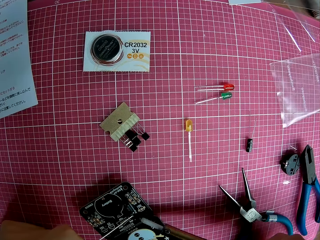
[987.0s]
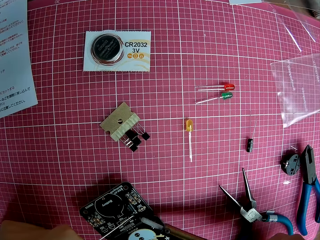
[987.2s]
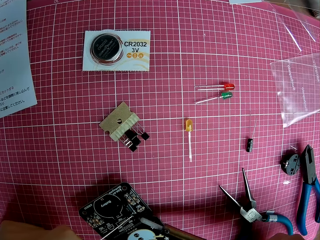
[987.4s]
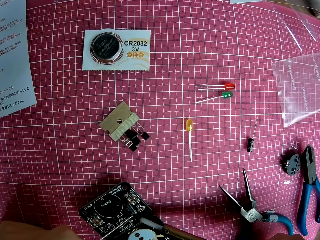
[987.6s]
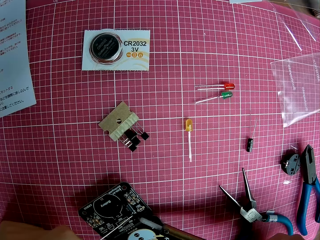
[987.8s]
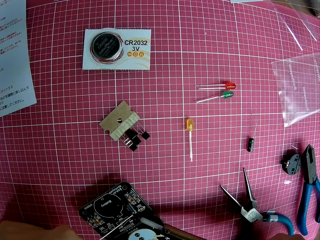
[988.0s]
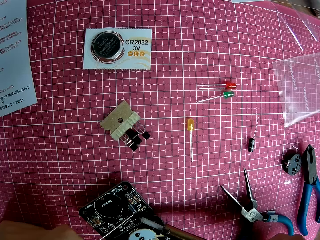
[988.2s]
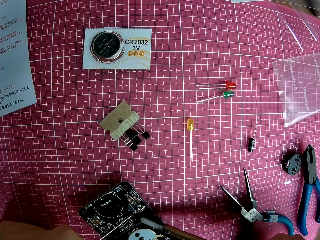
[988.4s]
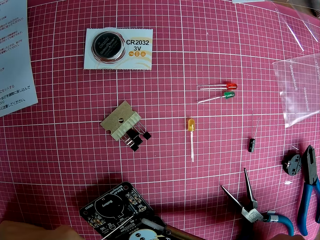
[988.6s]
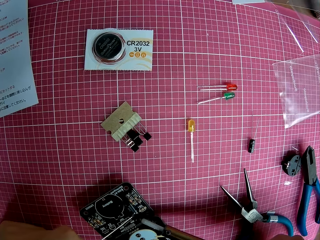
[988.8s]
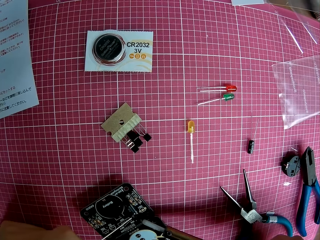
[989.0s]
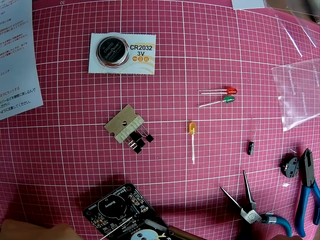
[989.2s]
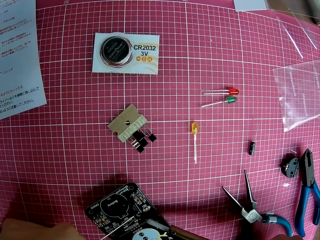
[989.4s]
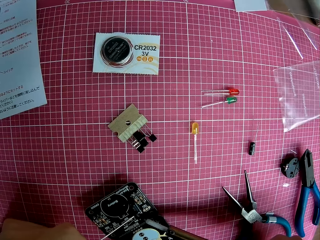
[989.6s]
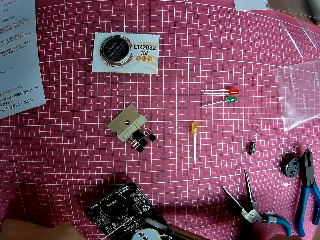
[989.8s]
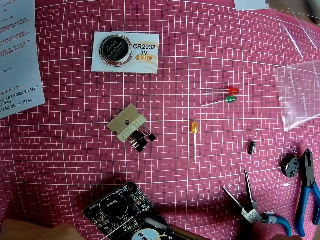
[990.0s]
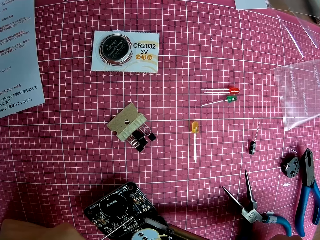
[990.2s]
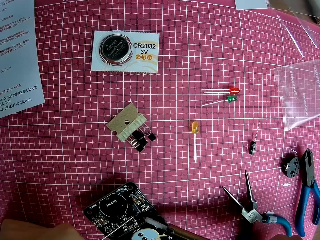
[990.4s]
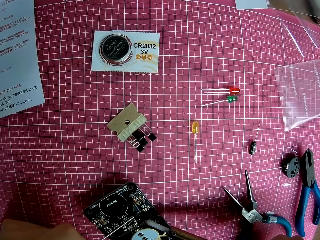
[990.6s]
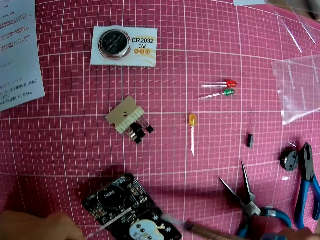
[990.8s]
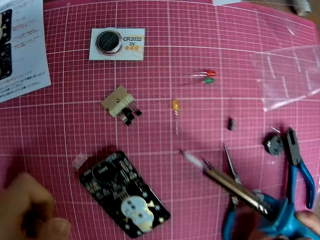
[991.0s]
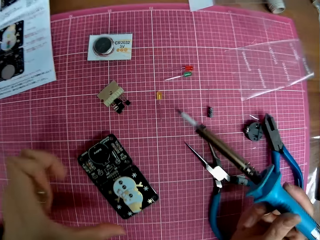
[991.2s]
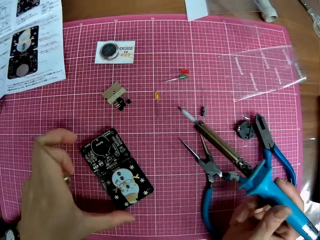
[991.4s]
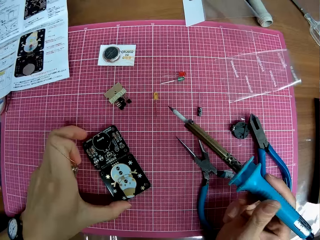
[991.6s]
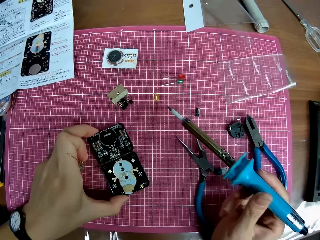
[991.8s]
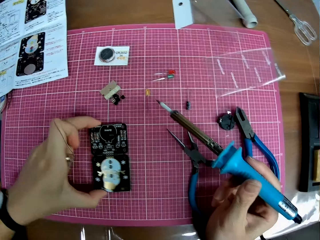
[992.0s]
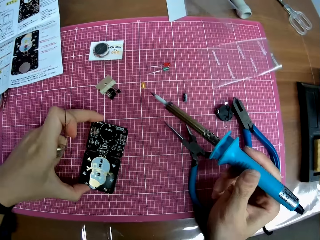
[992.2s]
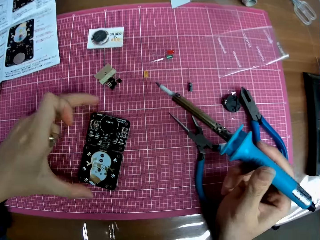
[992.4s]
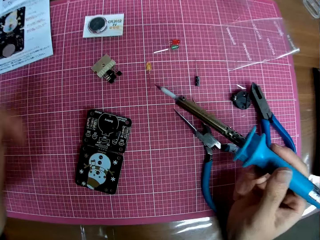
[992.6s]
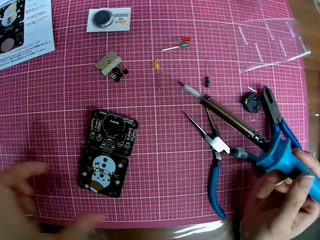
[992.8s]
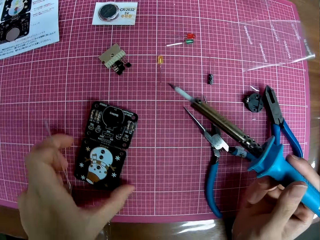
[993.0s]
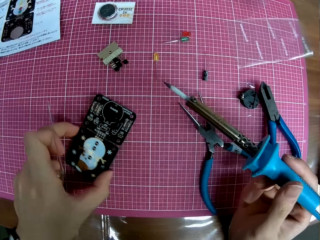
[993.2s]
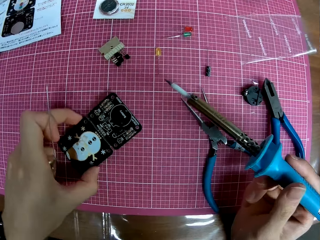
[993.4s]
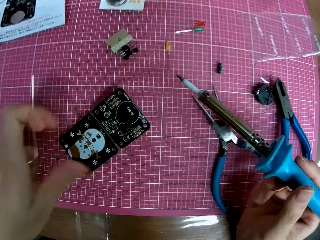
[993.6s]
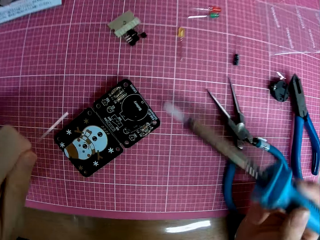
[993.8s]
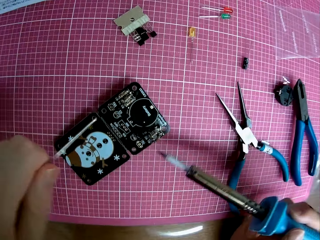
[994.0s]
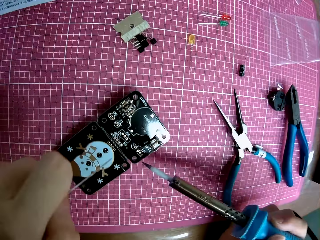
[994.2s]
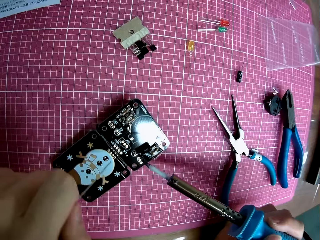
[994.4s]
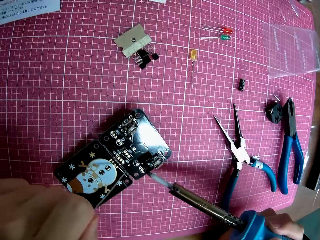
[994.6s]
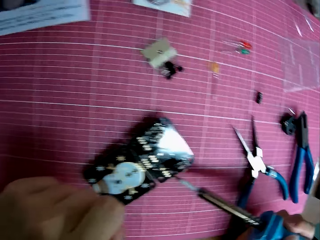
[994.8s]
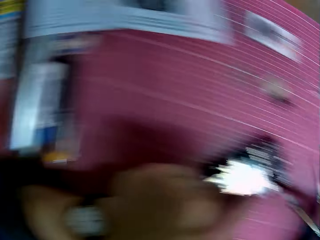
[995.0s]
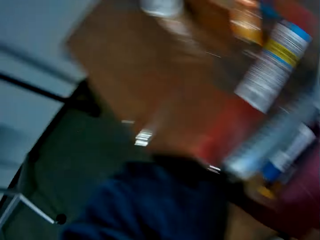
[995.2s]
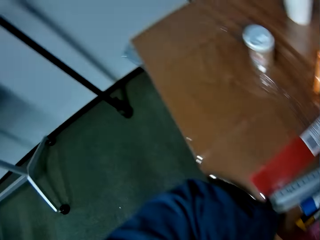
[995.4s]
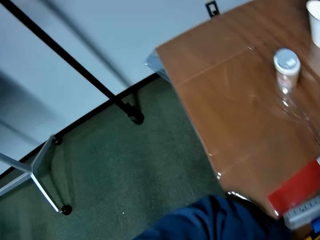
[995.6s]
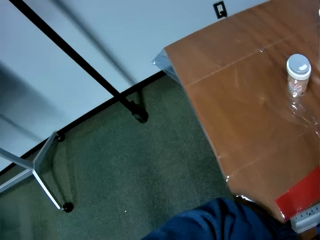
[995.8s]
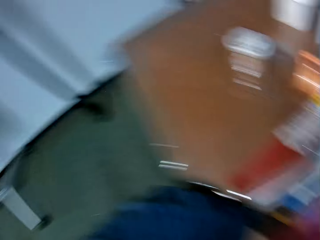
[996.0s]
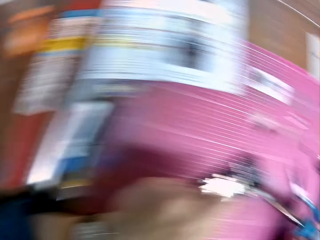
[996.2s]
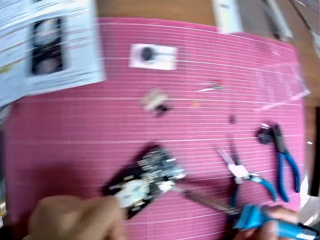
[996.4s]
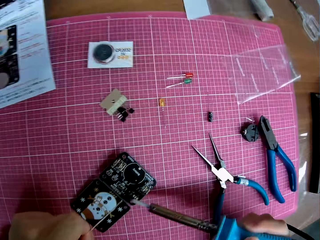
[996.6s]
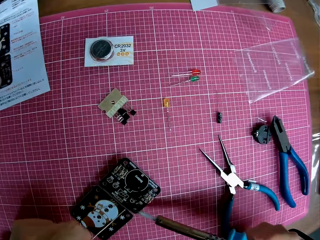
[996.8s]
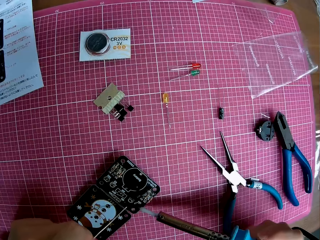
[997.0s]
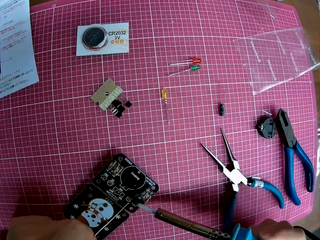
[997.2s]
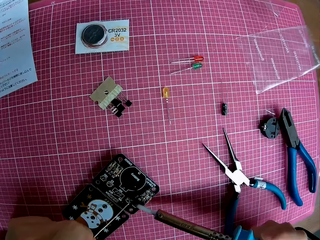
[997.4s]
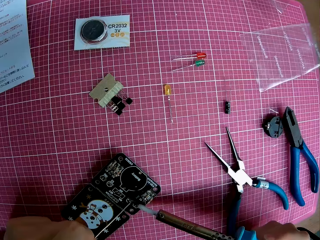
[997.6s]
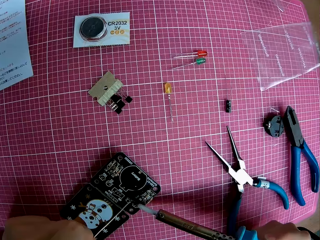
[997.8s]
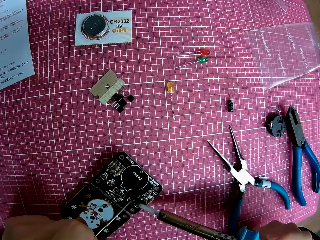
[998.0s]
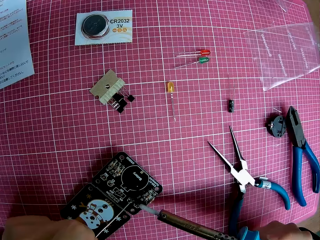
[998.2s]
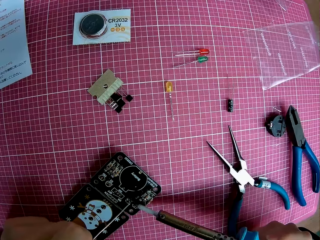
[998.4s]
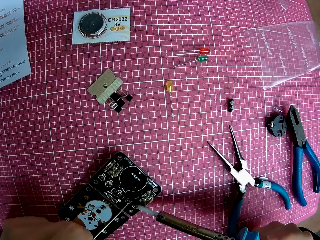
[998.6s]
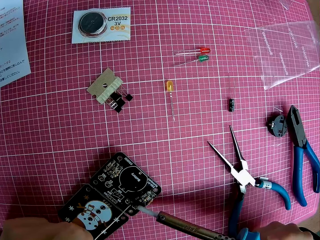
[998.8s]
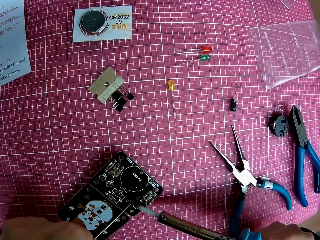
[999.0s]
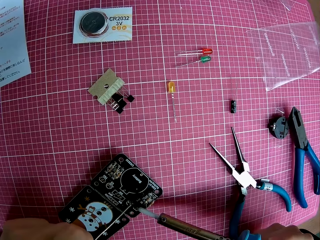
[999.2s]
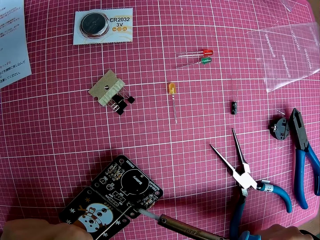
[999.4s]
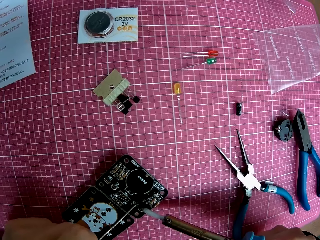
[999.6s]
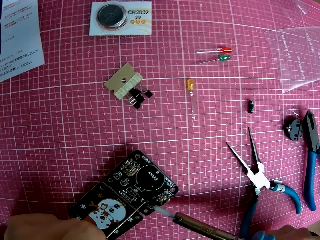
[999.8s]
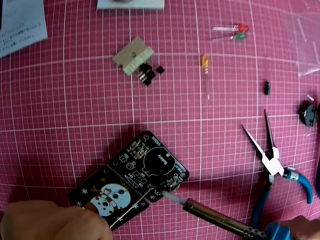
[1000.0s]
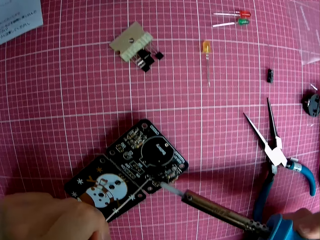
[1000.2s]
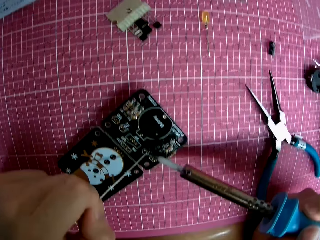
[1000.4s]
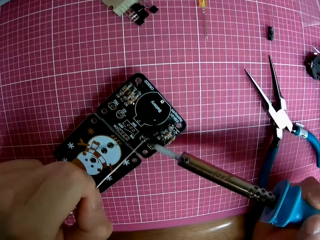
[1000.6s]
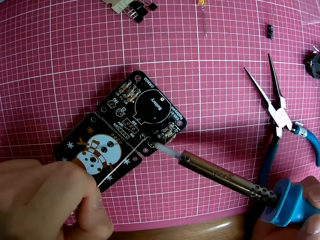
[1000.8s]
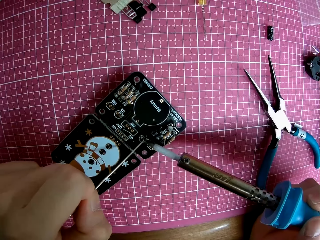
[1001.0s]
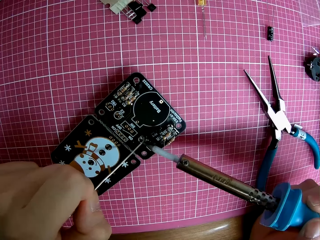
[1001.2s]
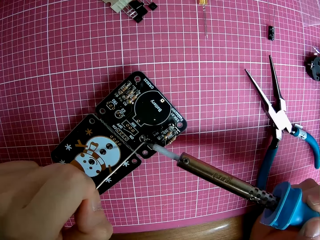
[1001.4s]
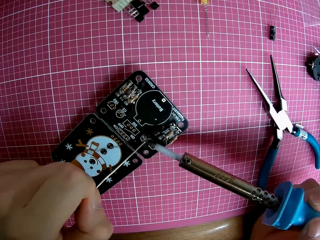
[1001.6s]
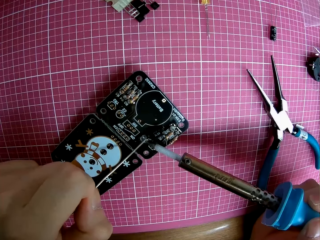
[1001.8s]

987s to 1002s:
The camera wearer adjusts the electronic hardware on the table. They repair the electronic hardware with the soldering iron and solder wire. They turn around a room. They repair the electronic hardware with the soldering iron and solder wire.

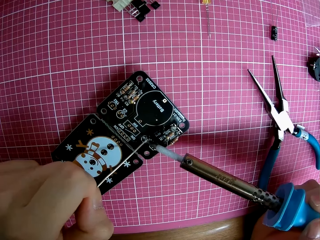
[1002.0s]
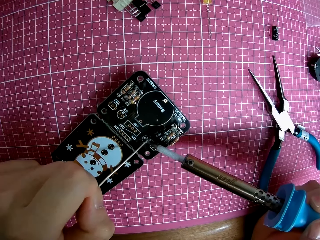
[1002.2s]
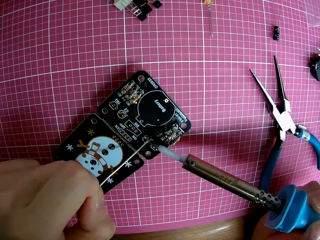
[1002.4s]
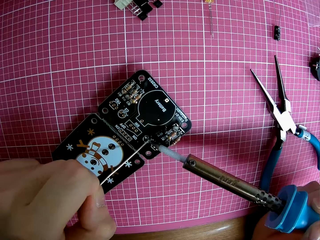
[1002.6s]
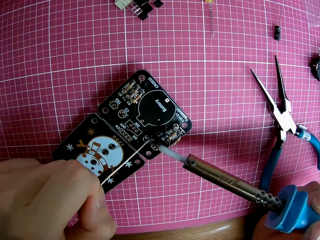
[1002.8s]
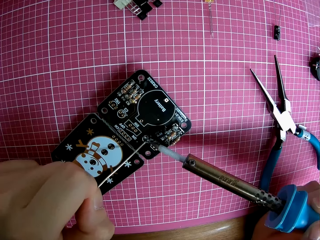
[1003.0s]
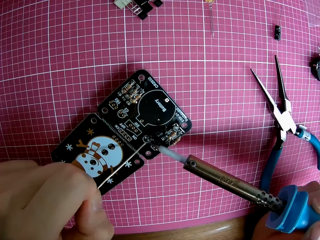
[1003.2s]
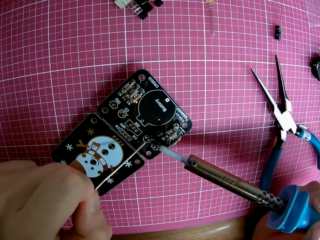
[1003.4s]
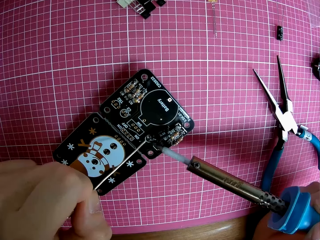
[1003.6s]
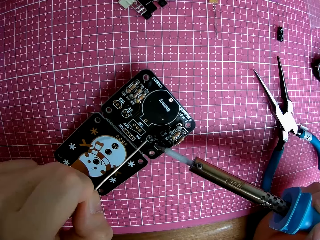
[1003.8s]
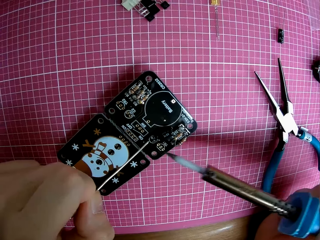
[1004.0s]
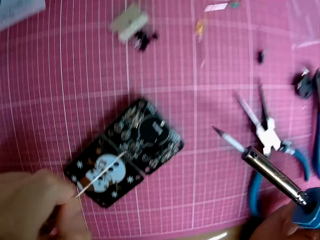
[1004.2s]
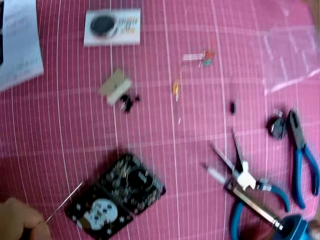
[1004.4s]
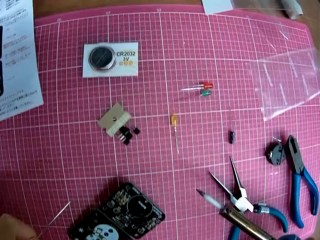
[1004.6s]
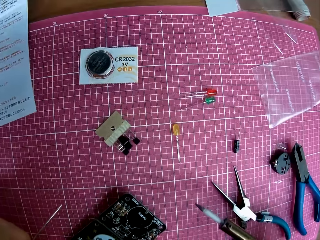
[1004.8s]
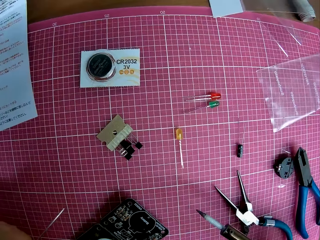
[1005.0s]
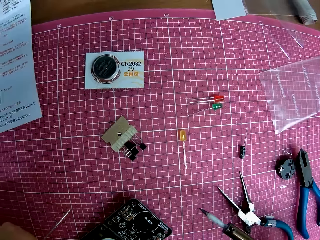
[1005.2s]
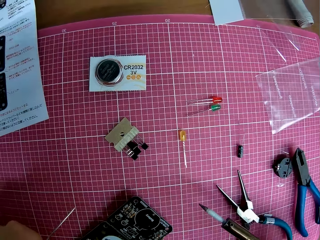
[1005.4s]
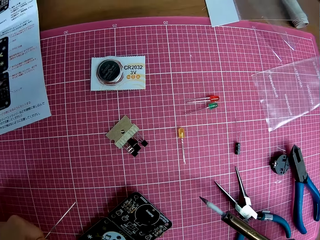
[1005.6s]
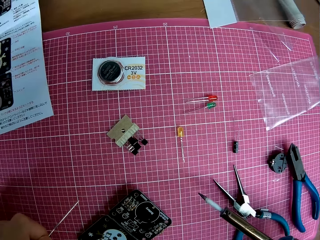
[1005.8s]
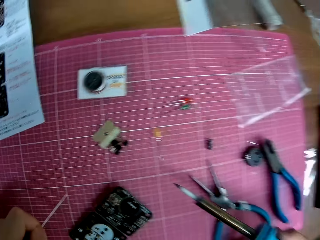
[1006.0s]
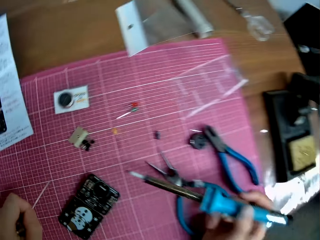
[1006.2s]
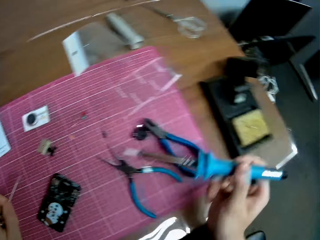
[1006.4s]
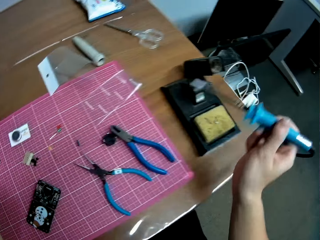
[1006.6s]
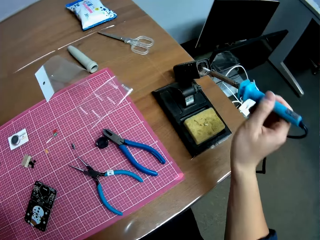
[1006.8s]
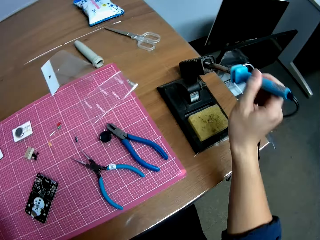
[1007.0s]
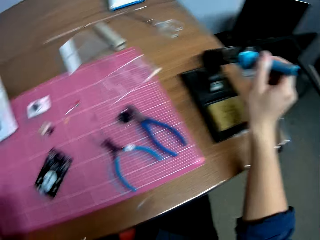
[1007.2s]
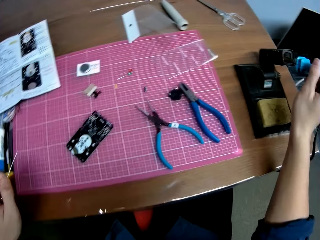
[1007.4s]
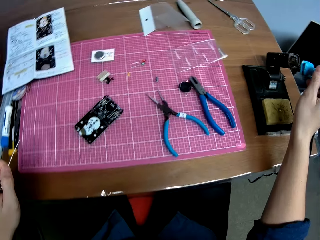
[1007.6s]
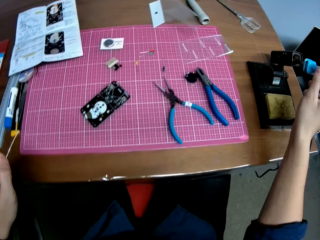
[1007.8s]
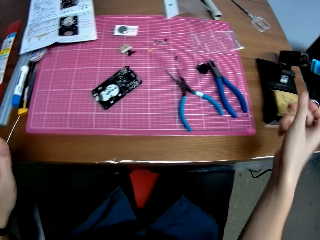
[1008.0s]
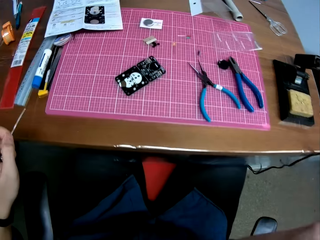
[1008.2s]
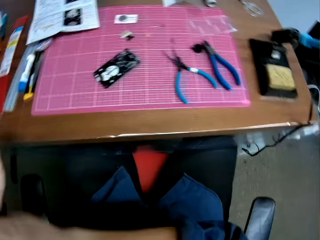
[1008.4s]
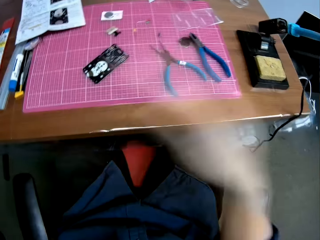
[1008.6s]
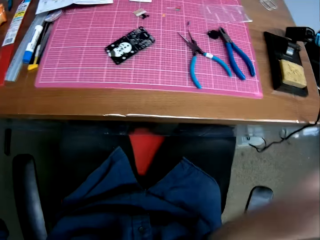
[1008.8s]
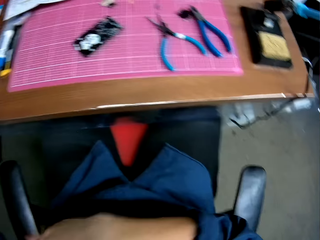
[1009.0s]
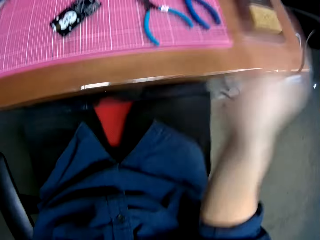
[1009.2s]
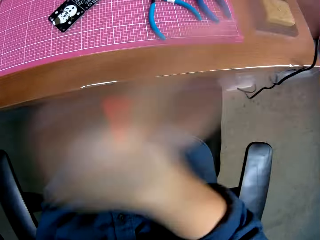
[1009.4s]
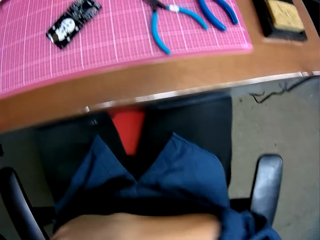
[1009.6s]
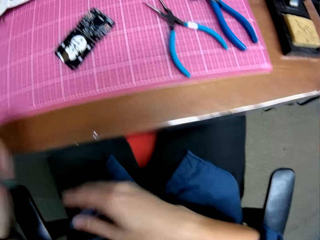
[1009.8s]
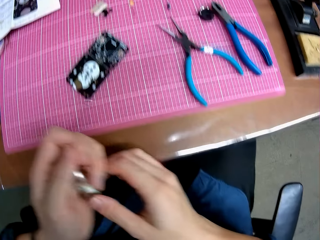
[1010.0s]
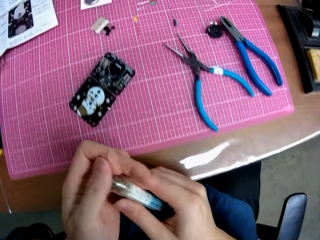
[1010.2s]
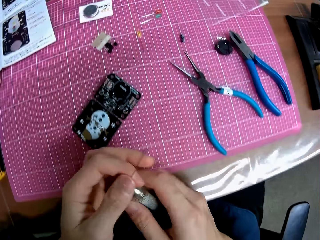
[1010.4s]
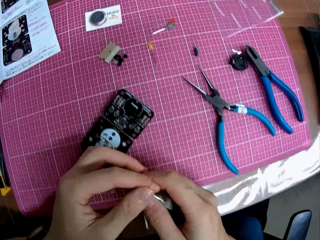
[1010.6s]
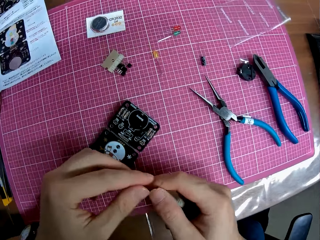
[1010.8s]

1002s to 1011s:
The camera wearer drops the soldering iron in a case on the table. He puts the soldering wire in the solder tool. He swings his right hand.
